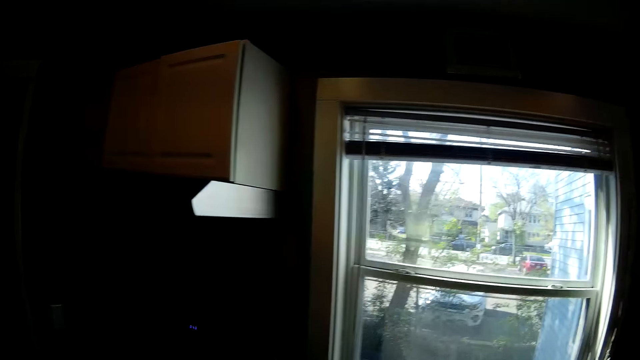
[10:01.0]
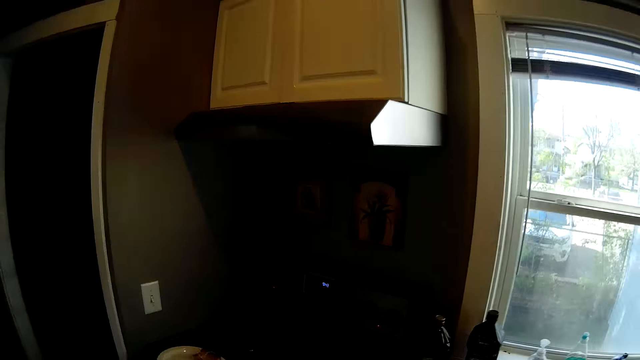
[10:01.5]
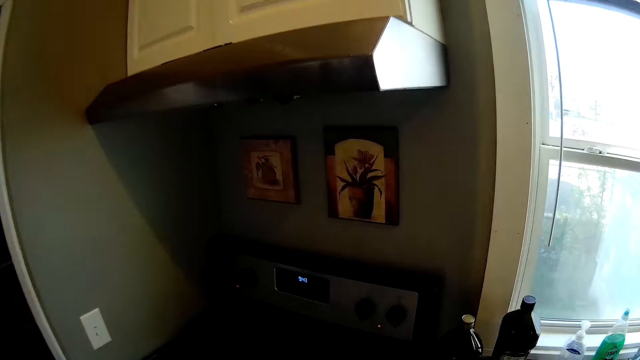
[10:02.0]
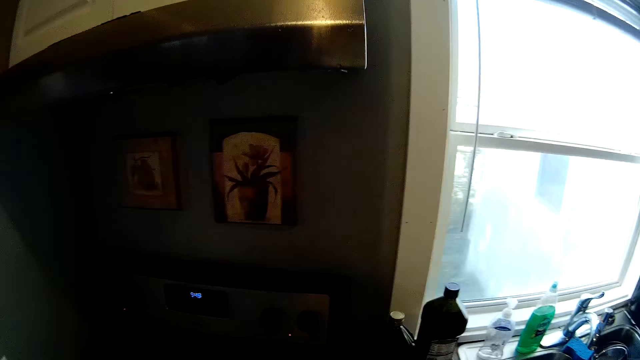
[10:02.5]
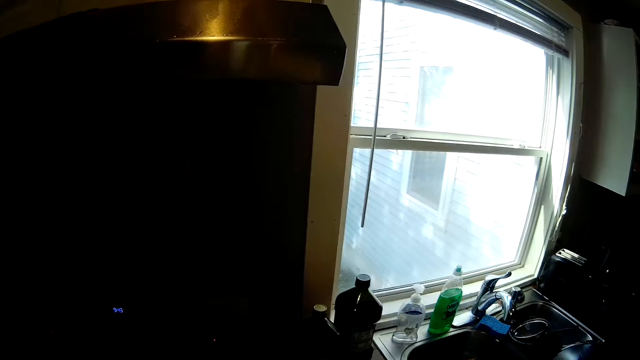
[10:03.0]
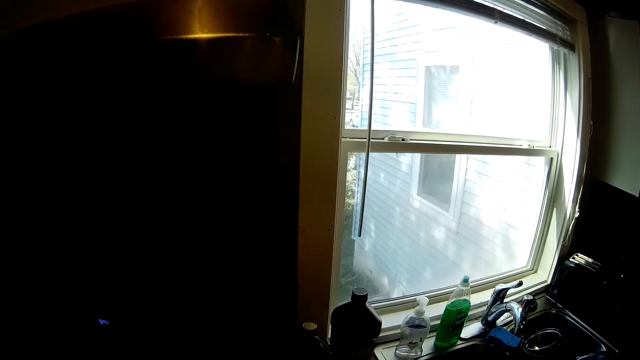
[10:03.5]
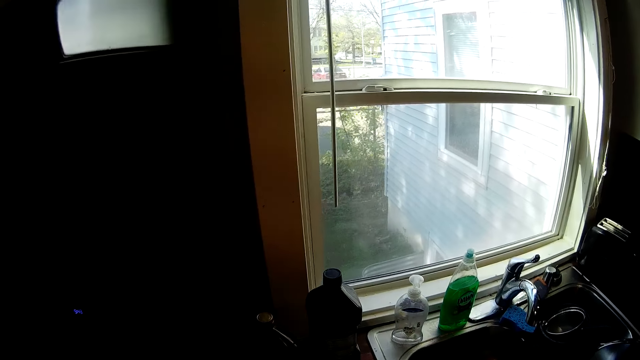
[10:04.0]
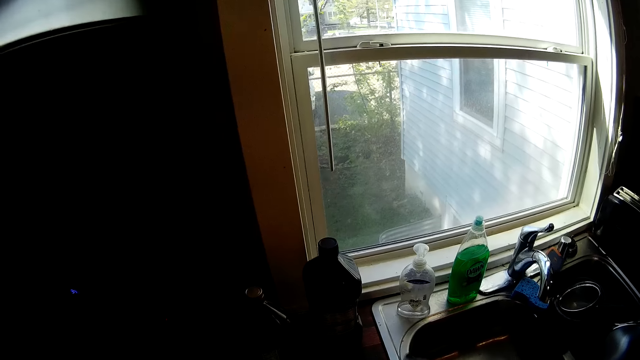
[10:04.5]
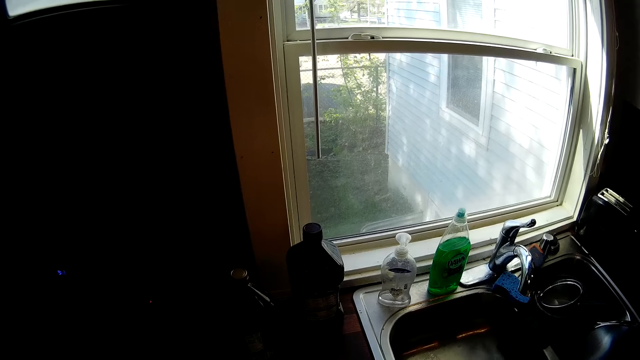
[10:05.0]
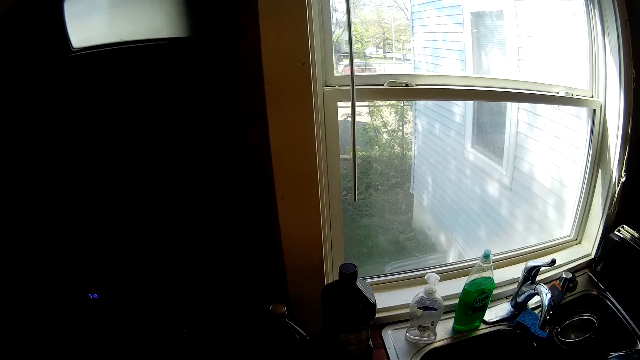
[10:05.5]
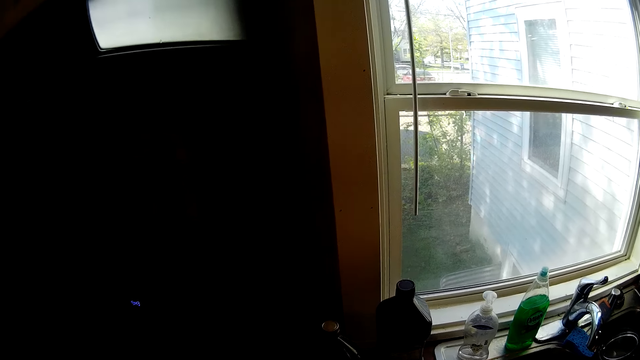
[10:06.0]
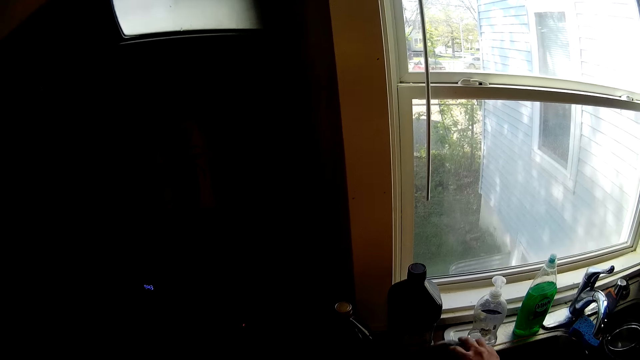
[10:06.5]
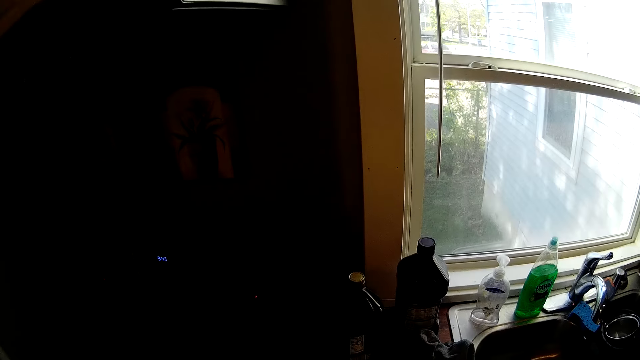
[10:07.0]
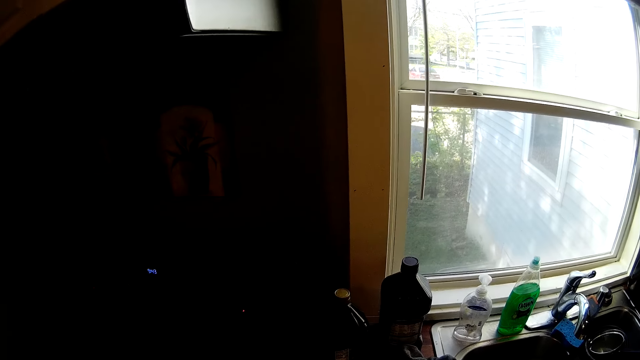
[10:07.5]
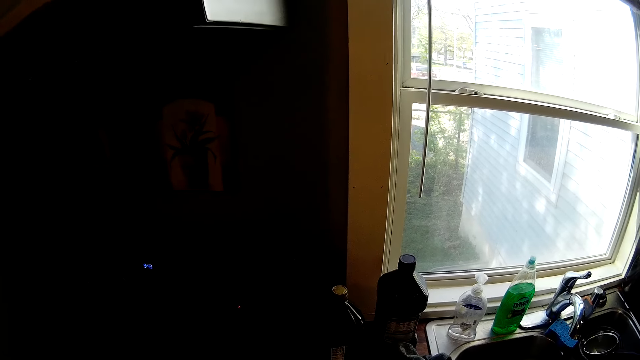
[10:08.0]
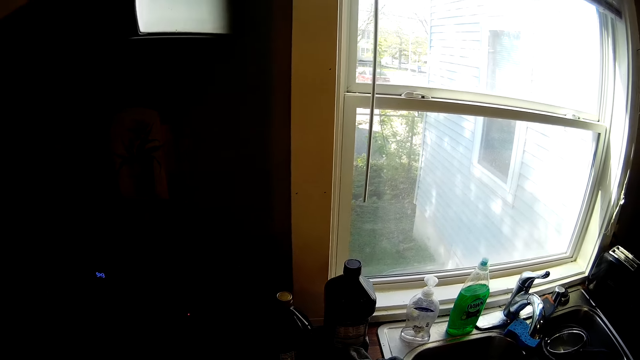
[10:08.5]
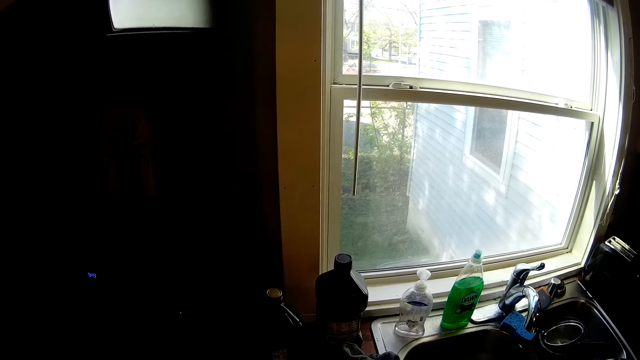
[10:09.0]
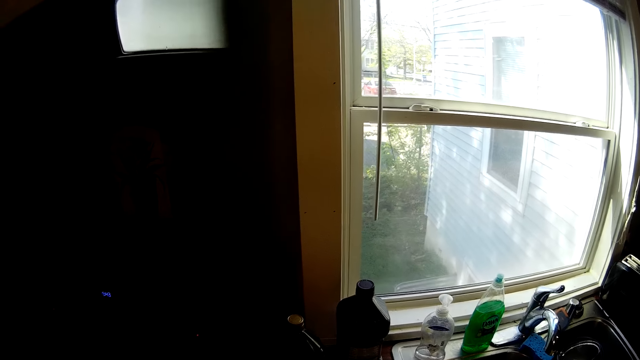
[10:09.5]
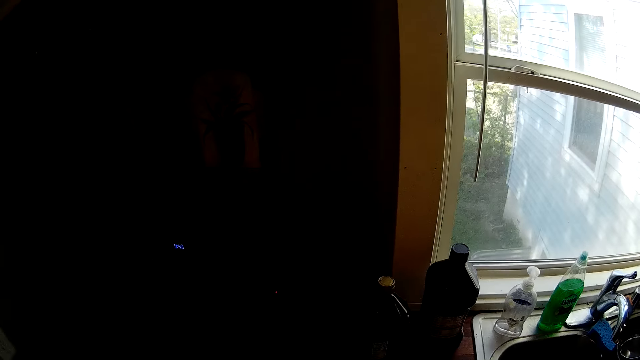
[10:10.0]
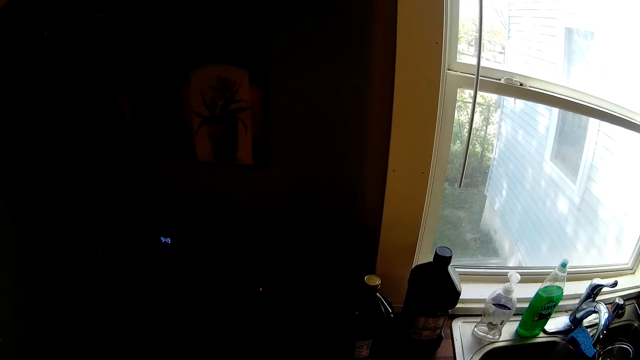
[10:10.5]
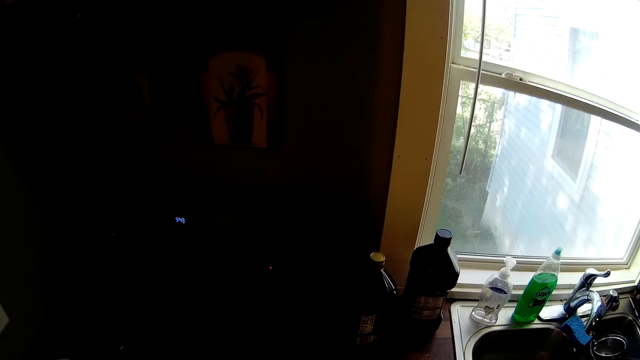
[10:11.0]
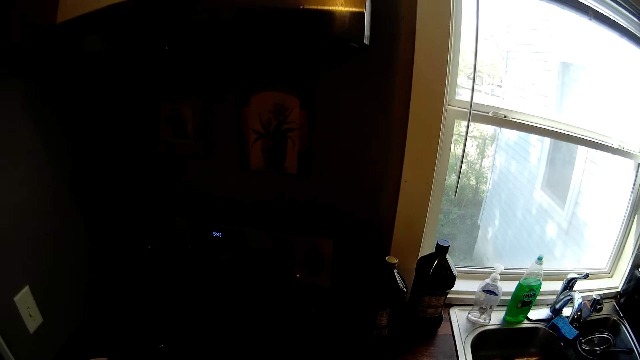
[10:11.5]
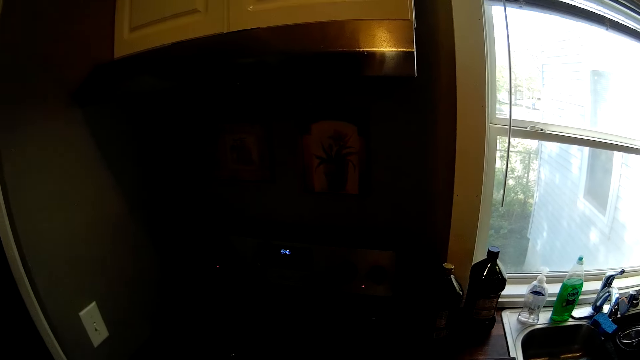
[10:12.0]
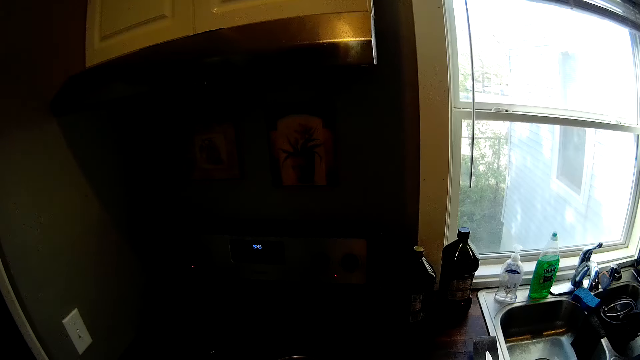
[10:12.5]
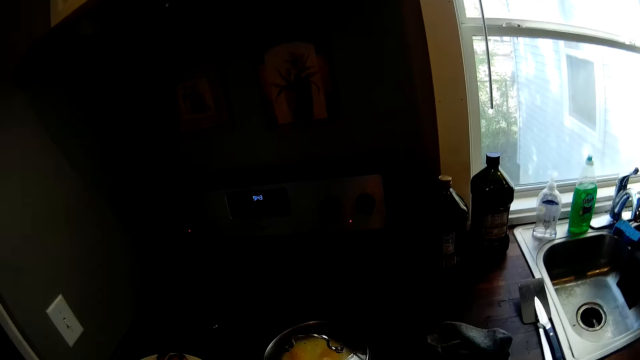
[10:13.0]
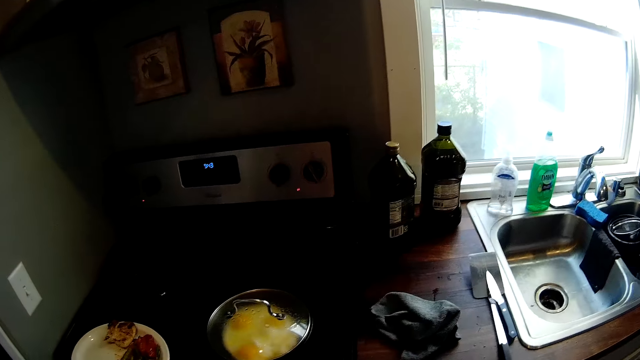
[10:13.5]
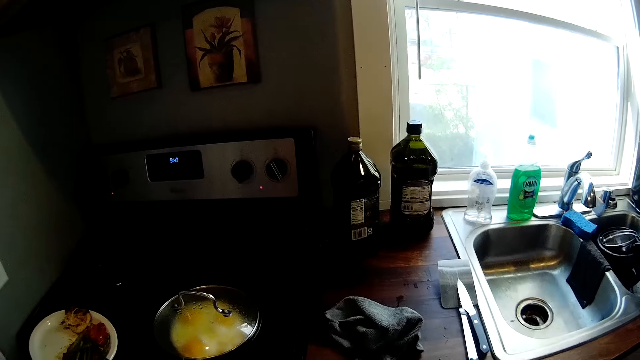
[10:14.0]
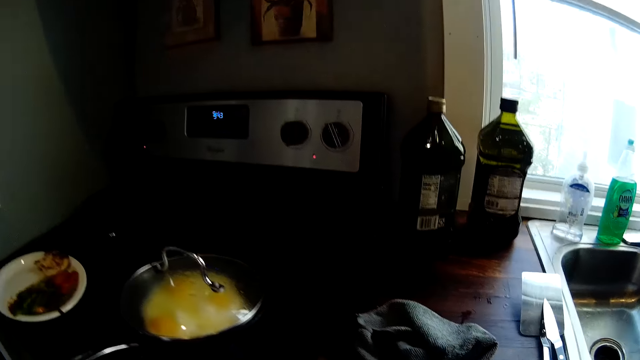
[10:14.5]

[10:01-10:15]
The camera wearer walks around a kitchen. They look around the kitchen. They move items on the counter. They look around the kitchen.

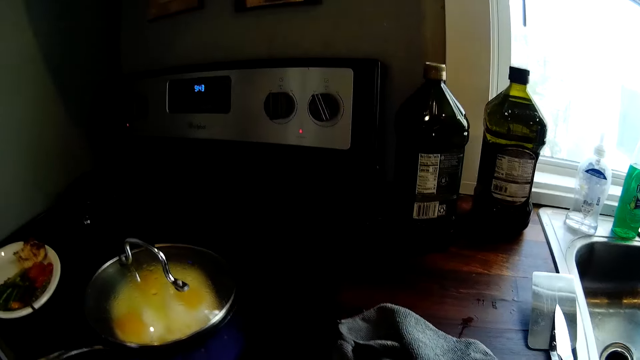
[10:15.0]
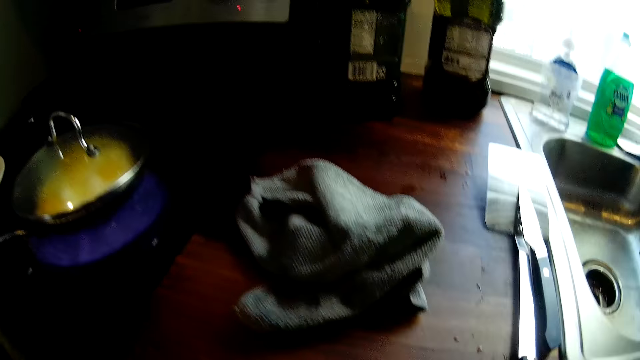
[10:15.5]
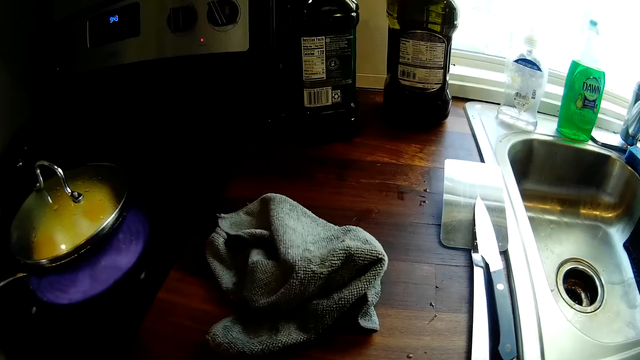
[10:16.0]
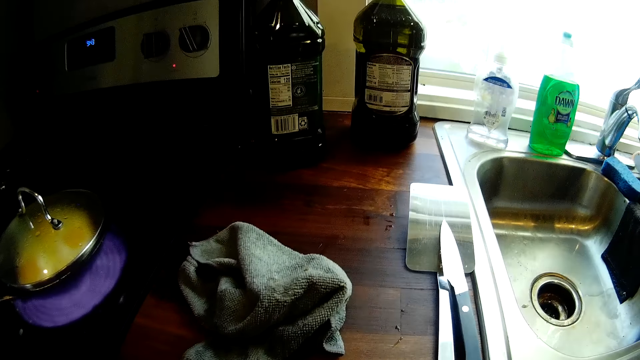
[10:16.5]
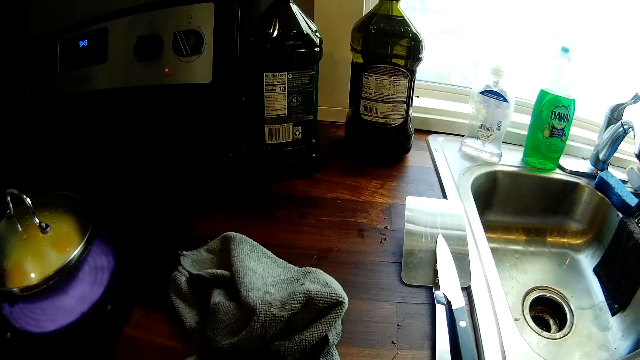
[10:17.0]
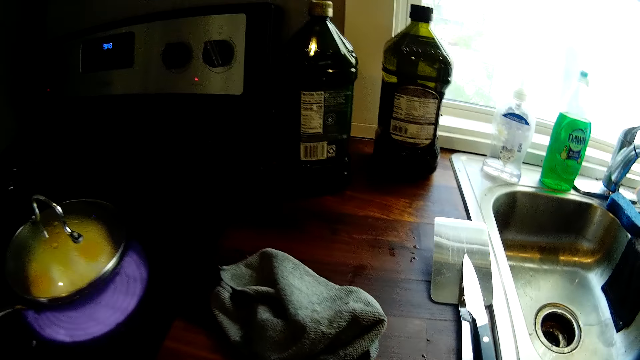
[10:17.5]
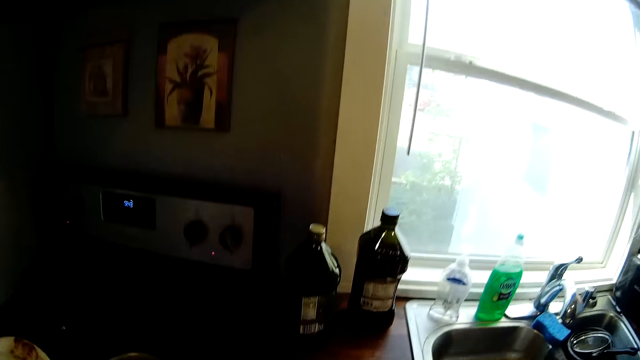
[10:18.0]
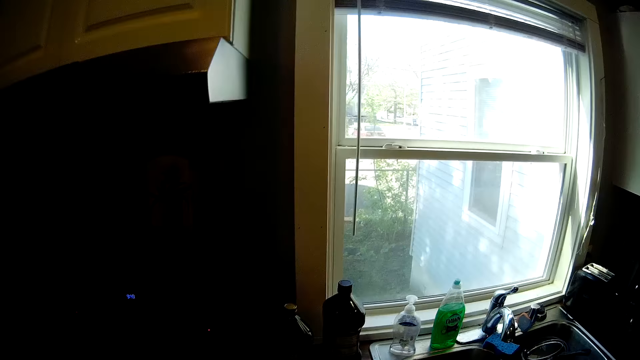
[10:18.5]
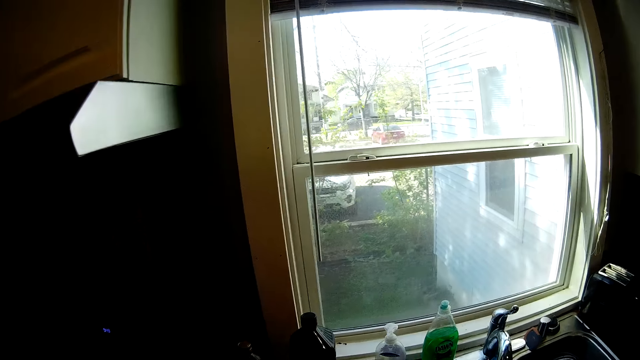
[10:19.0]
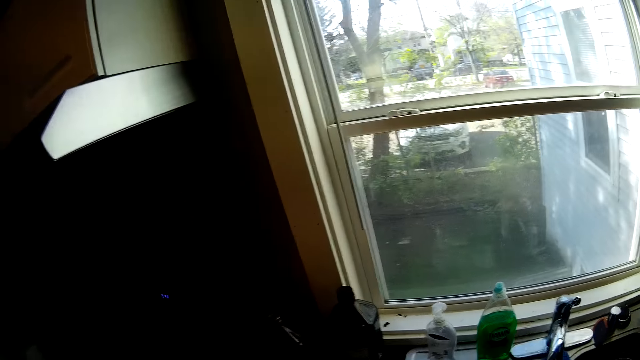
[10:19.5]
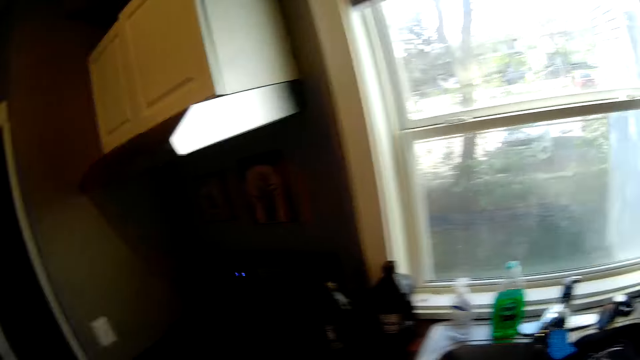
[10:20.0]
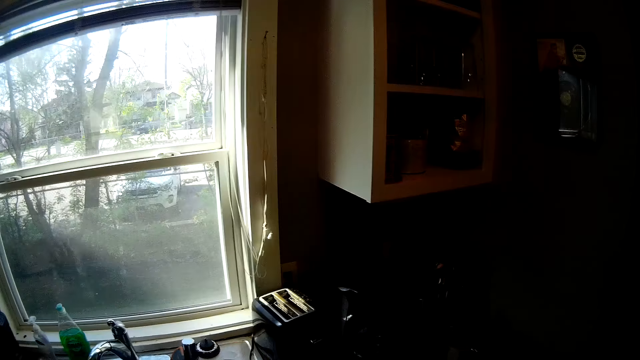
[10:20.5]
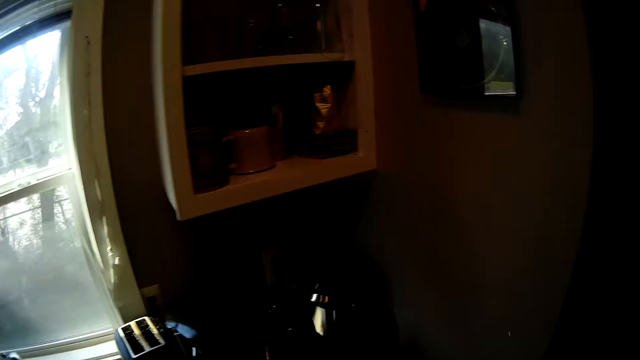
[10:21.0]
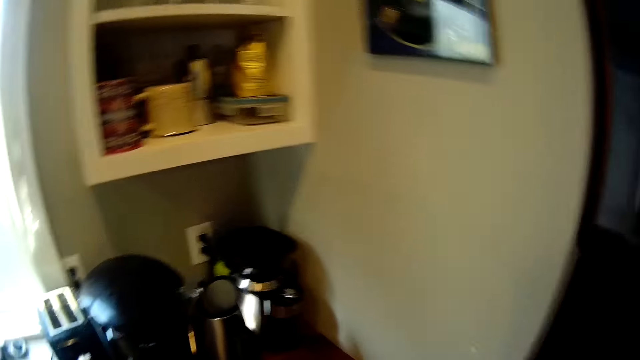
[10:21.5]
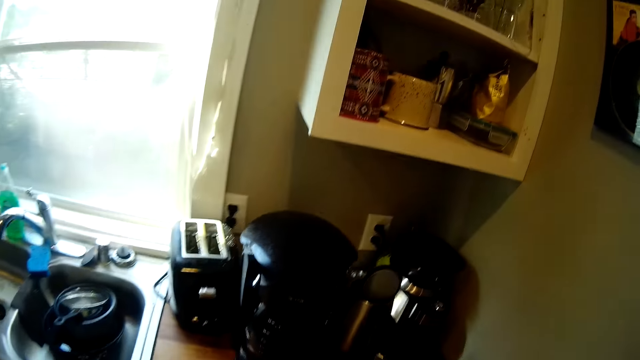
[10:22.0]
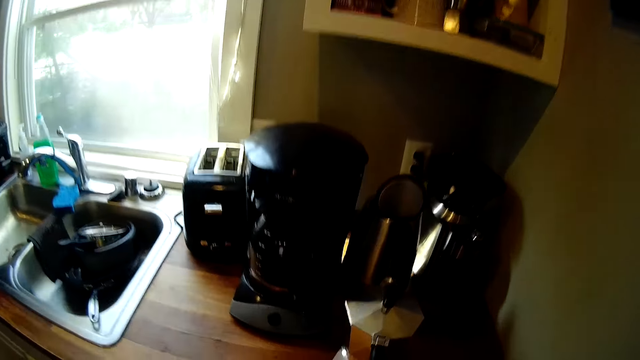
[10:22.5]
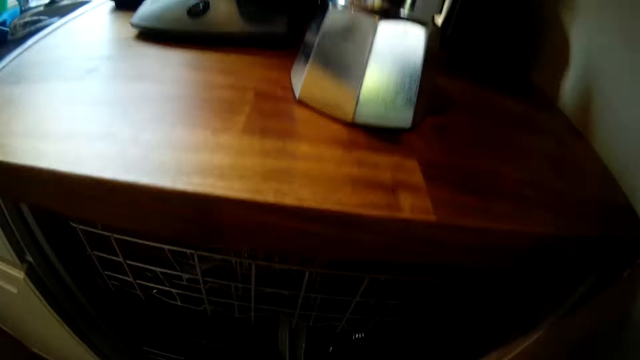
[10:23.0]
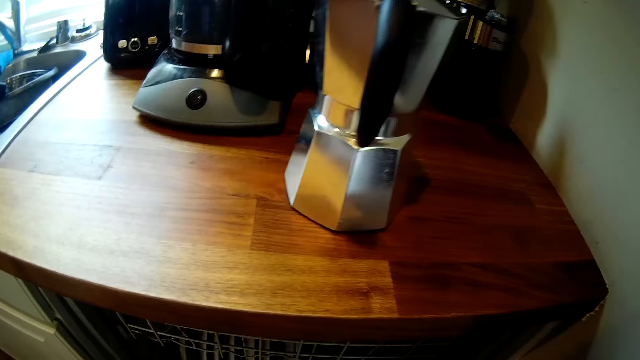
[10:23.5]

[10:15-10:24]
The camera wearer moves utensils in the cabinet. They look around a kitchen. They walk around the kitchen.
